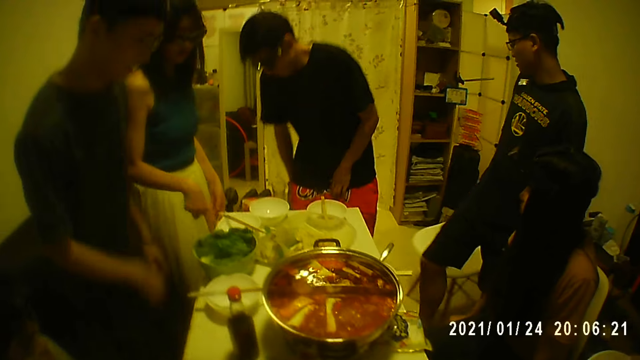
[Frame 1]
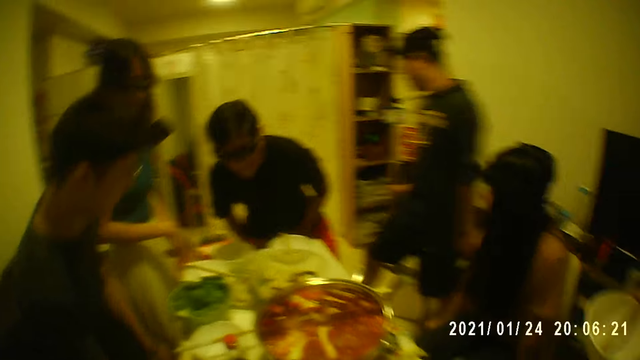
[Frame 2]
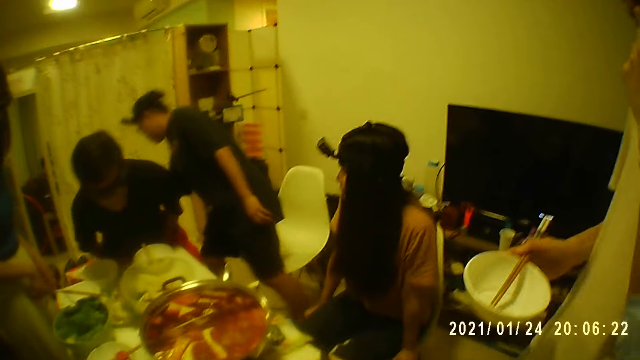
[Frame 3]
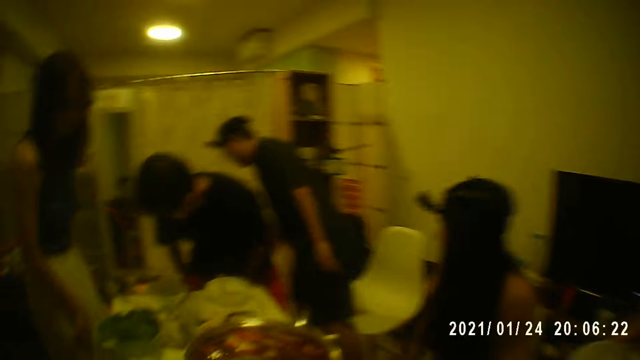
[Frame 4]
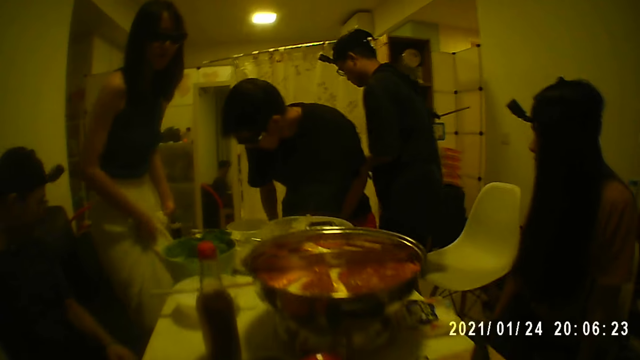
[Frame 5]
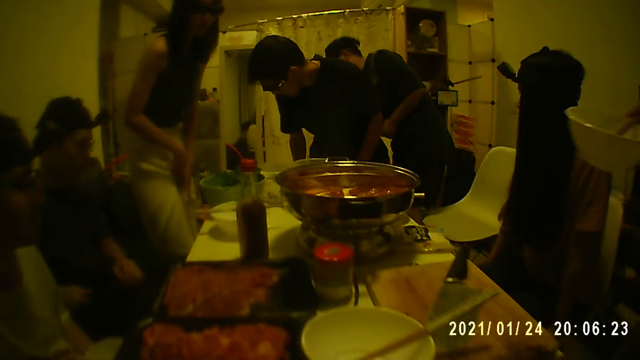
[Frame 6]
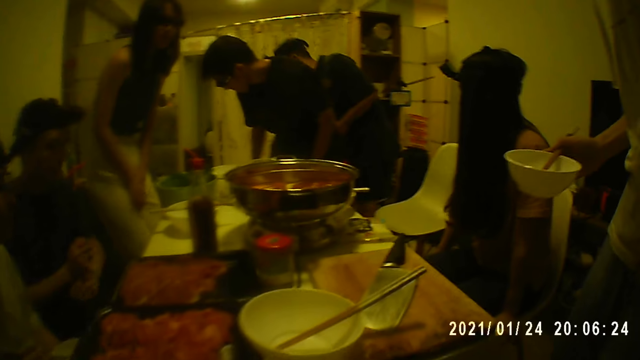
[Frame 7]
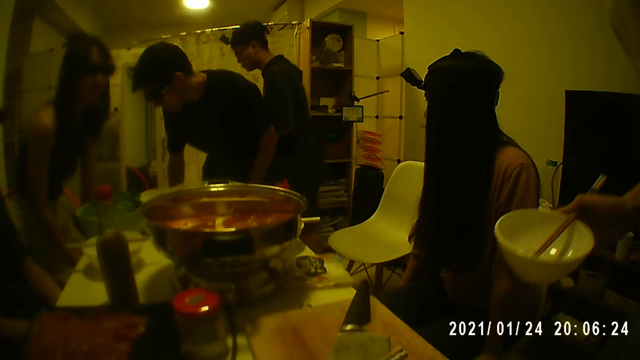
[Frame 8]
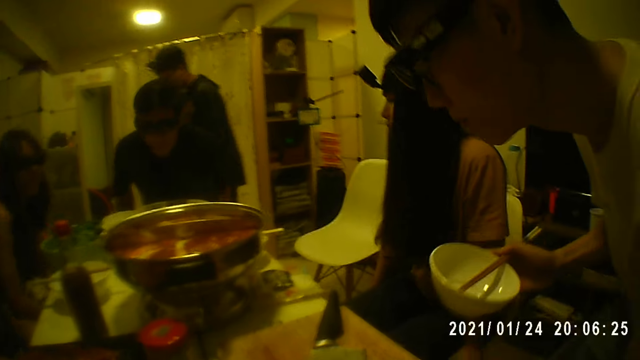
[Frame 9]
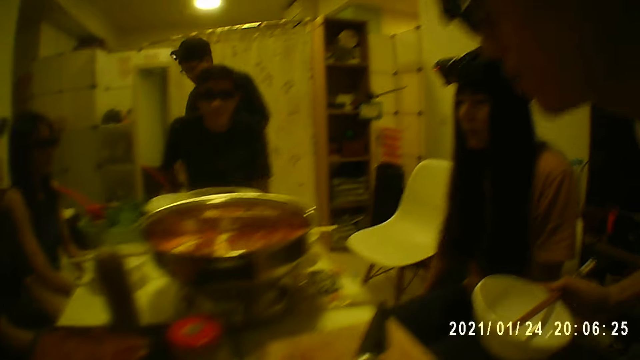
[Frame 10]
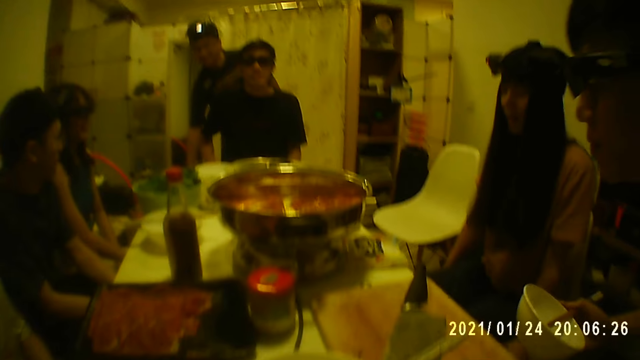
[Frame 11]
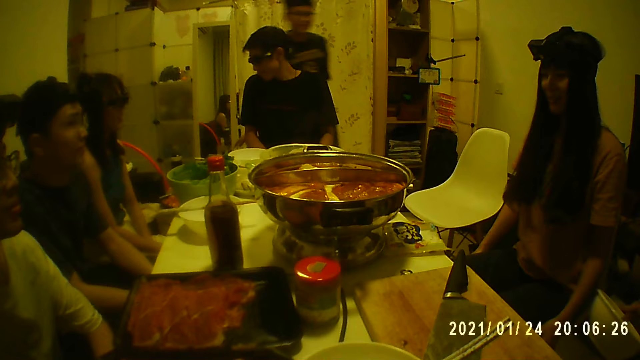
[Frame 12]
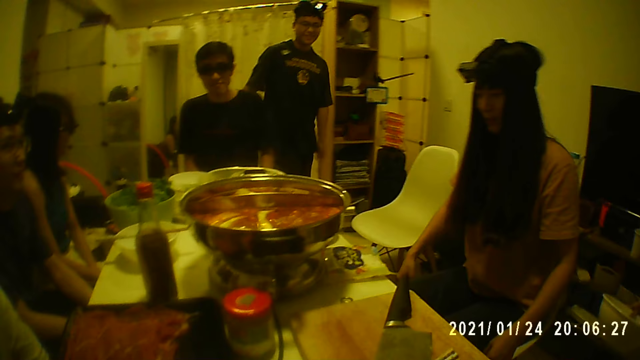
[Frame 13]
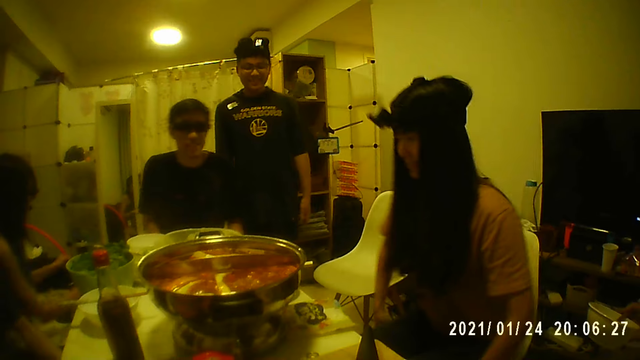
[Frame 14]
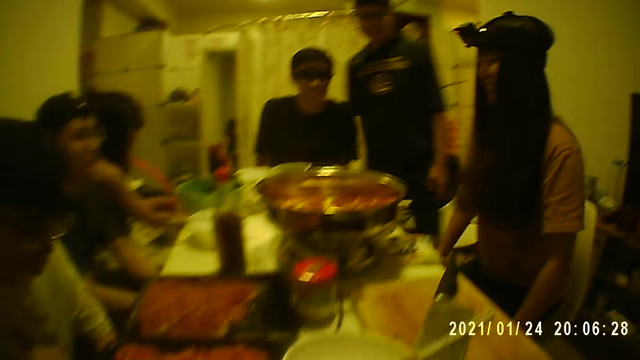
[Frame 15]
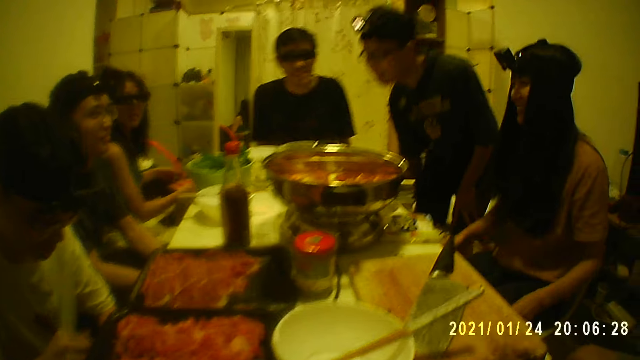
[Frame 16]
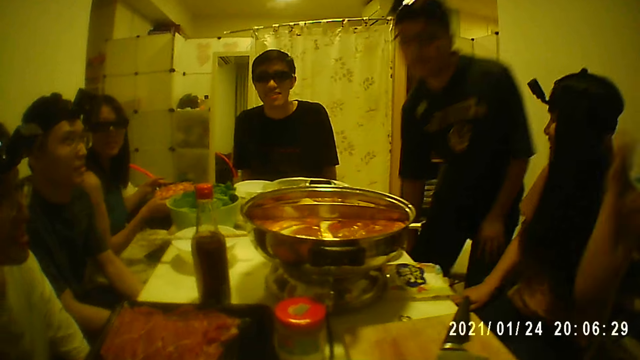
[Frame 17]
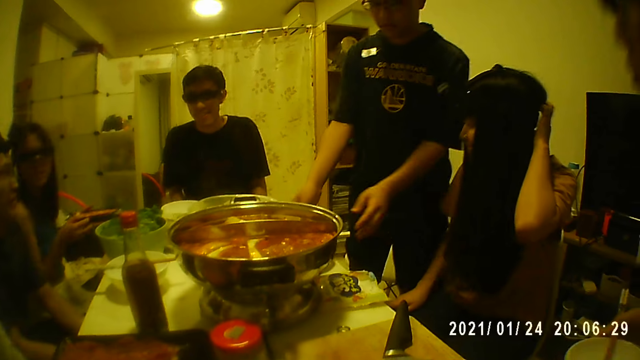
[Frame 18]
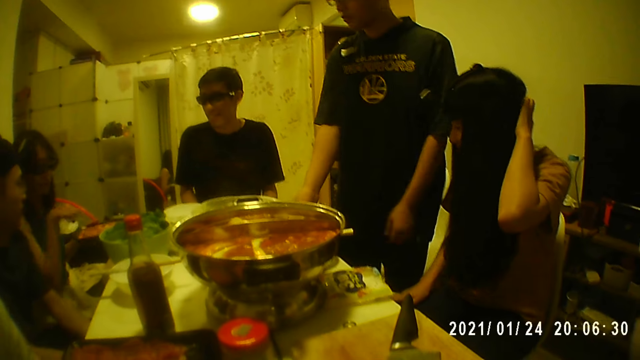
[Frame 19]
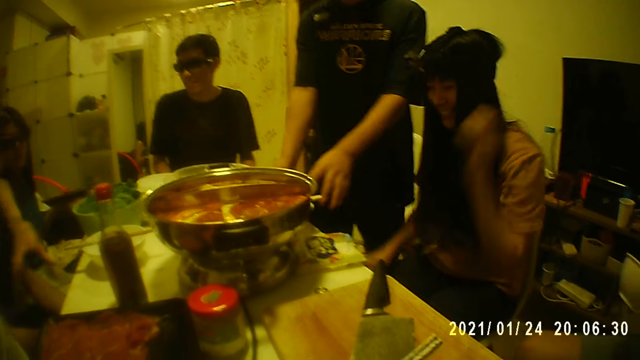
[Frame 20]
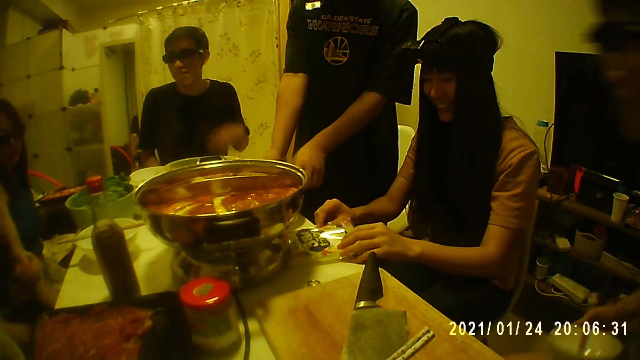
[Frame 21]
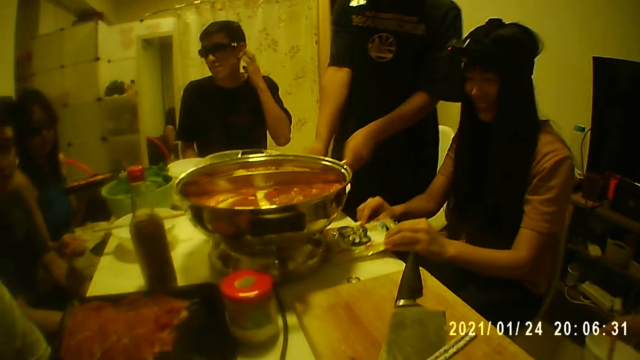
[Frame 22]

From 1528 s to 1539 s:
A man adjusts the chair on the floor with his right hand. A woman pulls the chair on the floor with both hands. Another woman picks a tray of meat from the table with both hands. The man pulls the chair on the floor with his right hand. The first woman touches her hair with her left hand. The other woman interacts with another man and holds the tray of meat in her left hand. The first woman picks a pack of fish from the table with both hands. The first man picks the spoon and the chopsticks from the plate with his left hand.

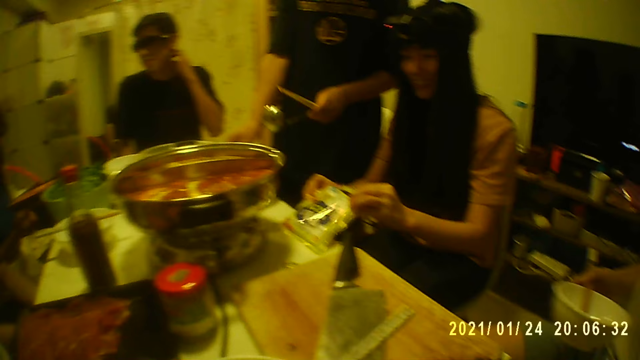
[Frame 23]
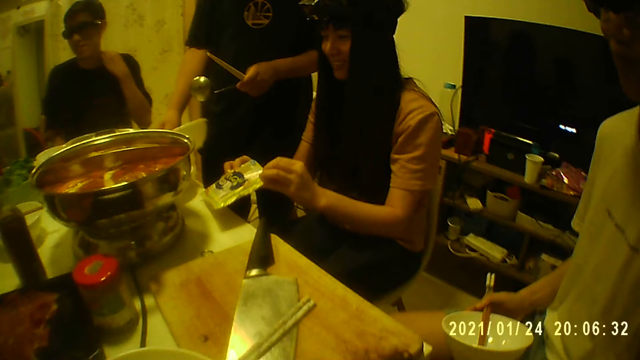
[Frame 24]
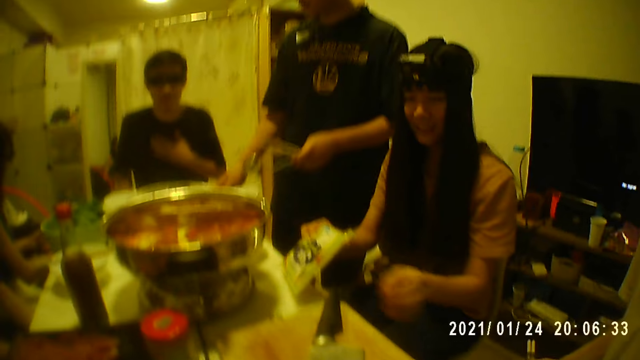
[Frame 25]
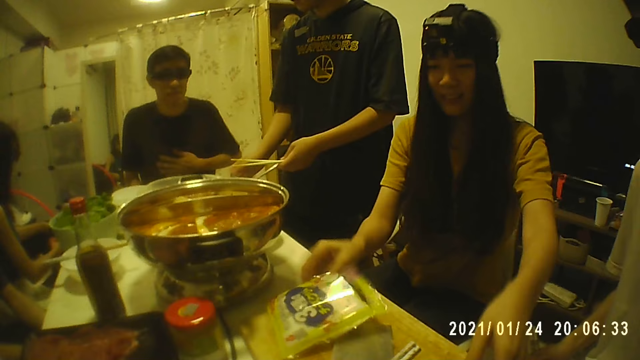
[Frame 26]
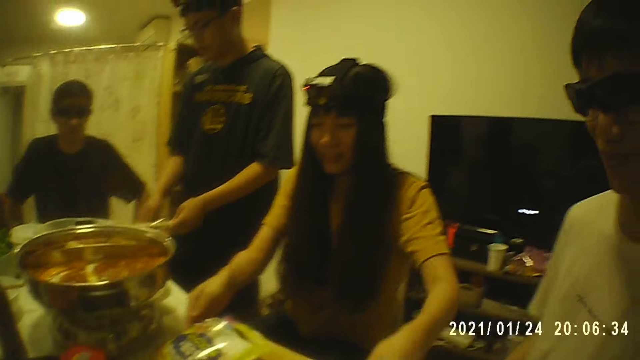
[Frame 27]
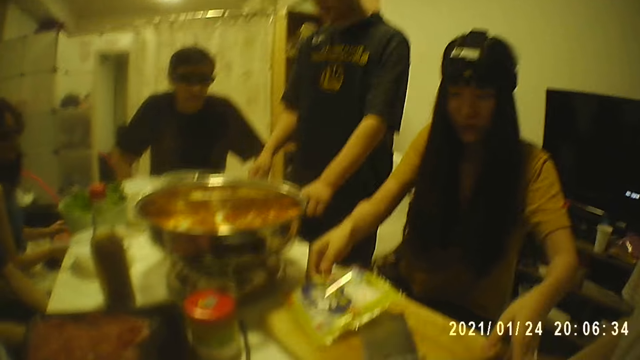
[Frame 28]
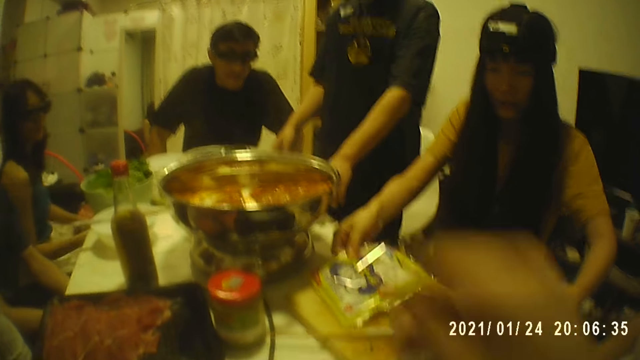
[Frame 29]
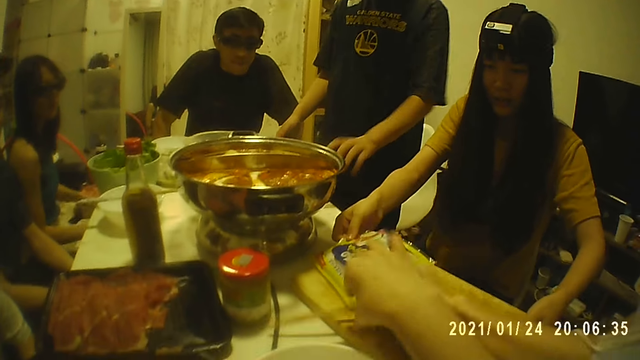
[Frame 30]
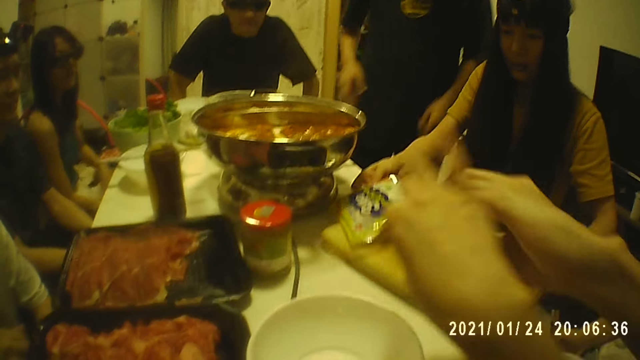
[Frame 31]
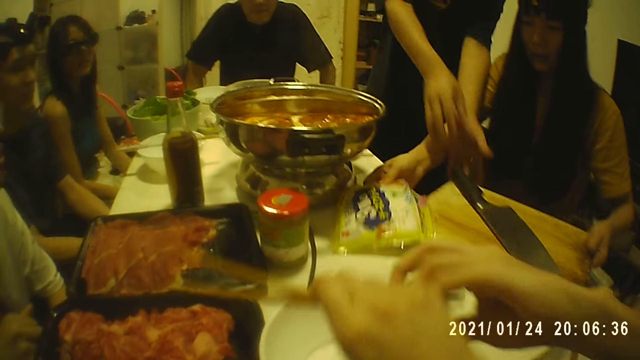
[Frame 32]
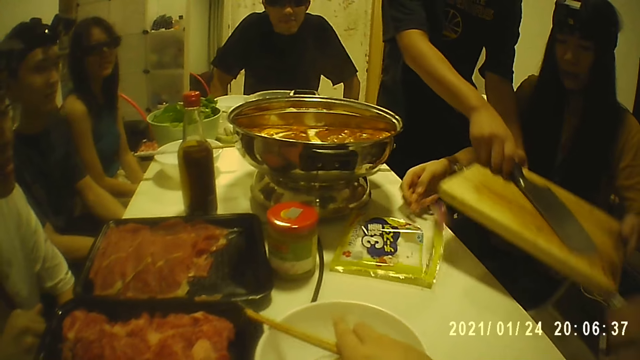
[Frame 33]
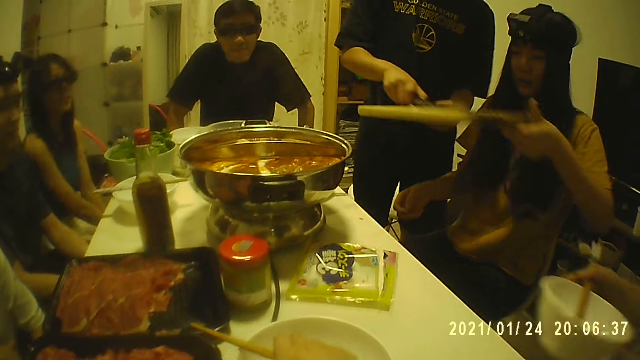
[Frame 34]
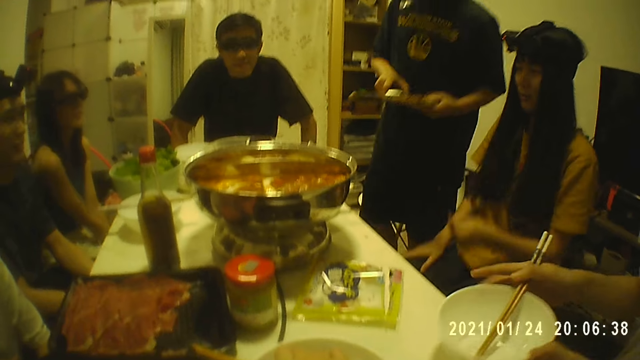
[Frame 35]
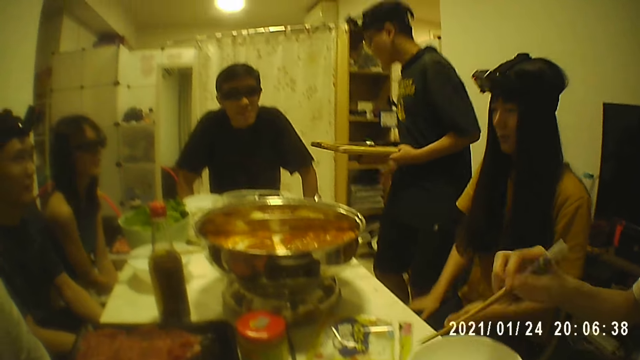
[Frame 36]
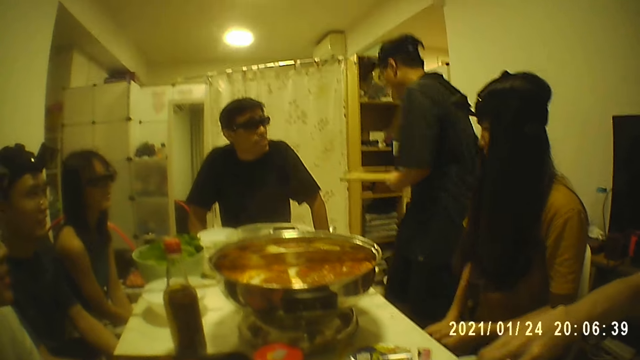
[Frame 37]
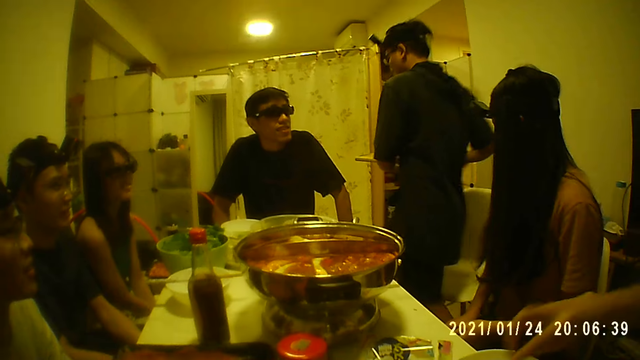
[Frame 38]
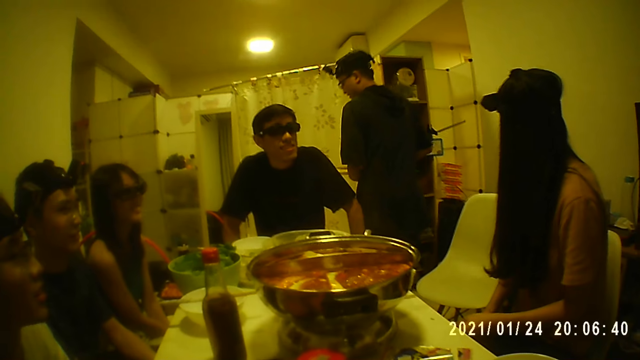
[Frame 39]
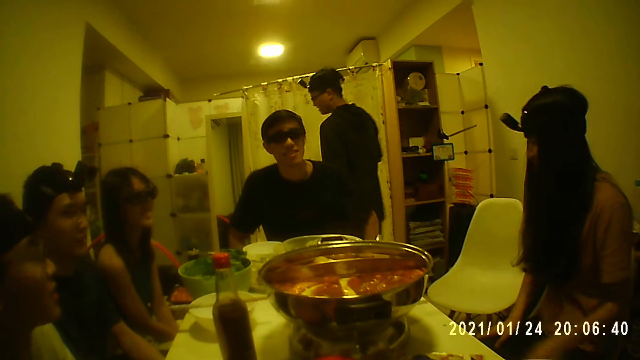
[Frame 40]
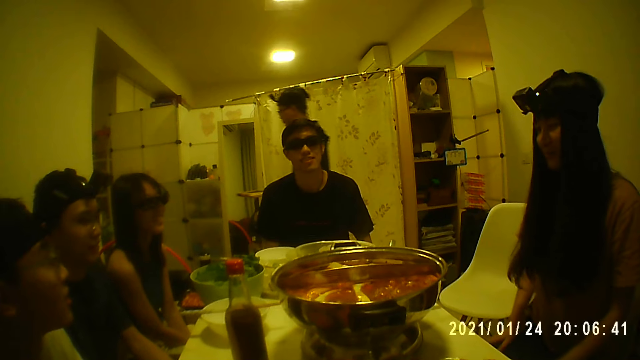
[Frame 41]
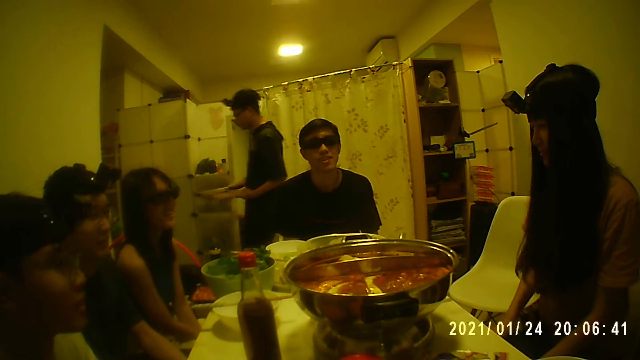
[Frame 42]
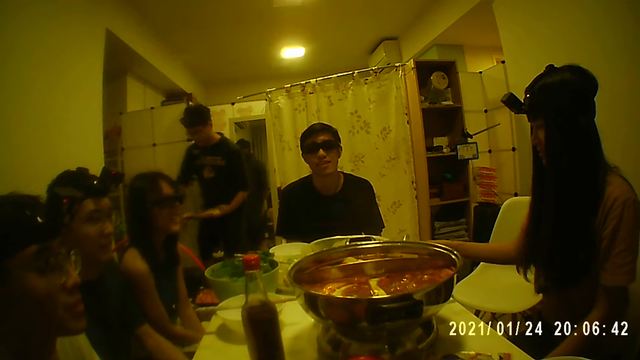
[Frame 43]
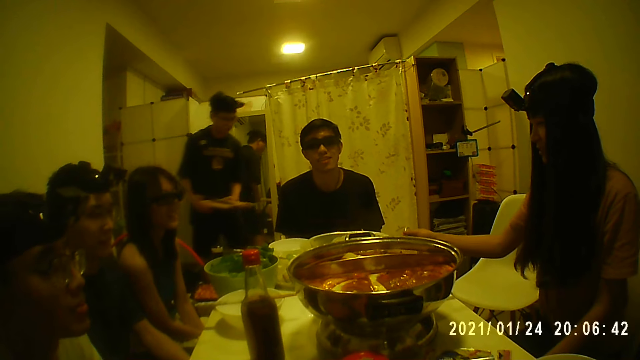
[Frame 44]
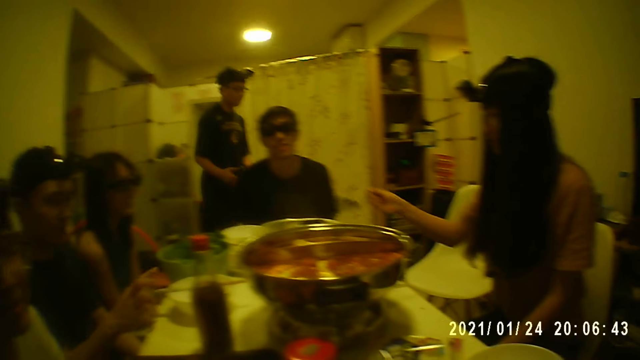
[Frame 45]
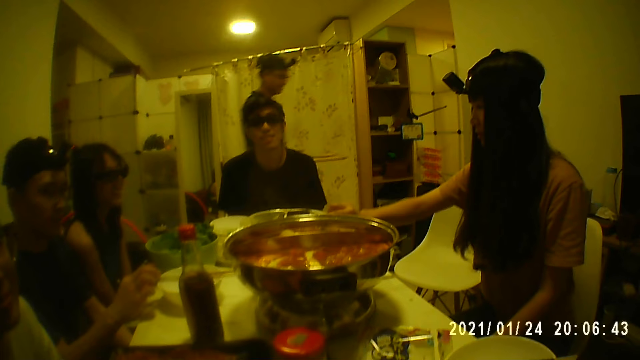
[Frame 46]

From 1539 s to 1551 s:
A man lifts the plate from the table with his right hand and drops the plate on the table with his right hand. A woman drops the tray of meat on the table with her left hand. Another woman drops the pack of fishes on the chopping board with her right hand and holds the chopping board with both hands. The first man passes the spoon to his right hand from his left hand. The other woman interacts with another man and the camera wearer. The first man drops the chopsticks on the table with his left hand and drops the spoon on the table with his right hand. The other woman moves the pack of fishes from the chopping board to the table with her right hand. The second man picks the chopsticks from the chopping board with his left hand. The camera wearer collects the chopsticks from the second man's left hand with his right hand. He holds the chopsticks. The other woman lifts the chopping board from the table with her left hand. The first man collects the chopping board and the knife from the other woman with both hands. The camera wearer places the chopsticks on the plate with his right hand. The second man places the plate on the table with both hands, lifts the chopsticks from the plate with his right hand, and drops the chopsticks on the plate with his right hand. The first man holds the chopping board and the knife in his left hand. The other woman removes the spoon from the plate with her right hand and puts the spoon on the handle of the pot with her right hand. A third man picks the chopsticks from the plate with his right hand.
